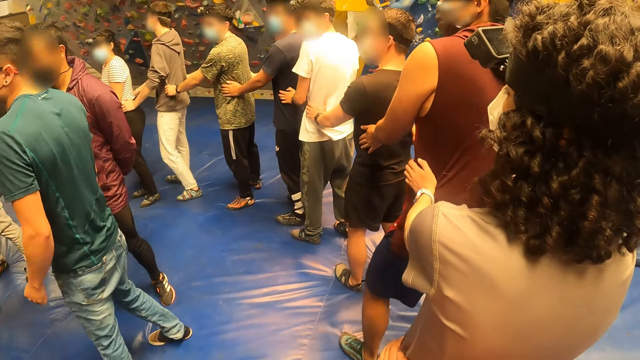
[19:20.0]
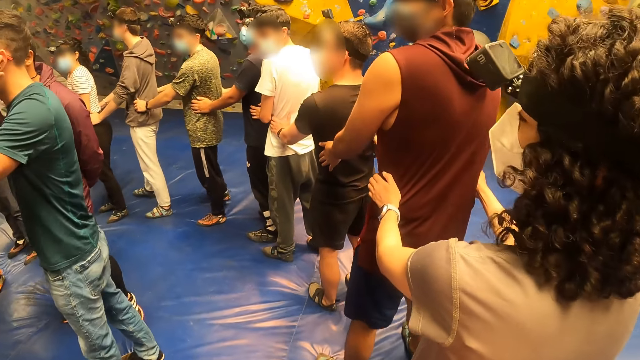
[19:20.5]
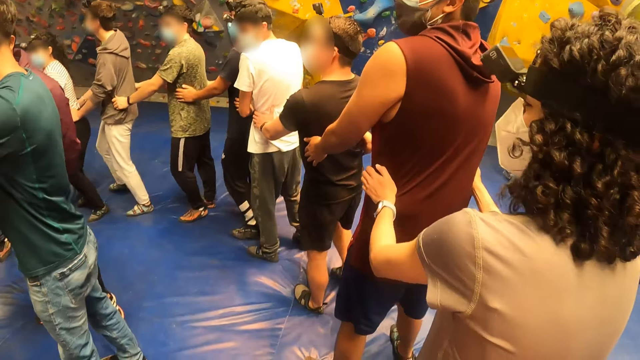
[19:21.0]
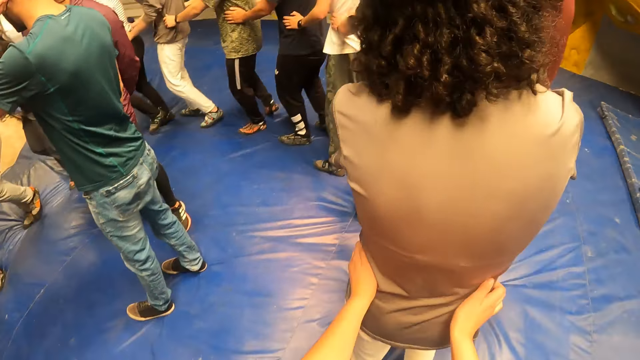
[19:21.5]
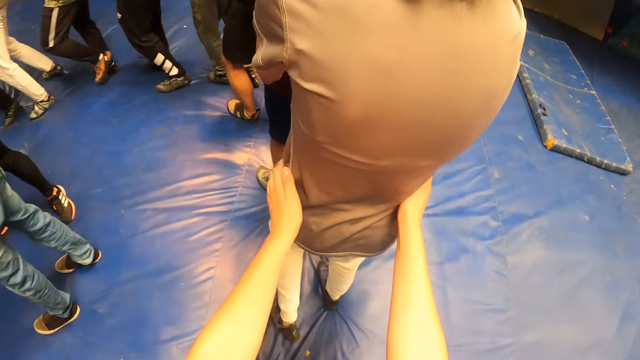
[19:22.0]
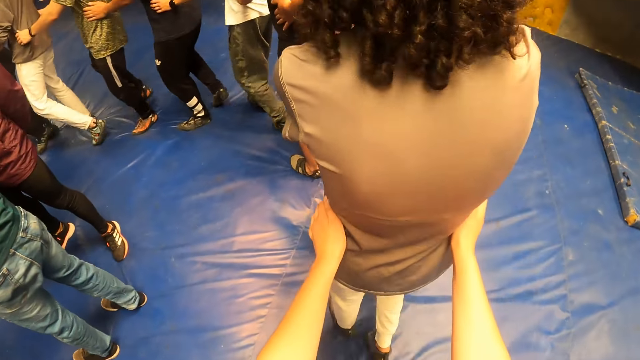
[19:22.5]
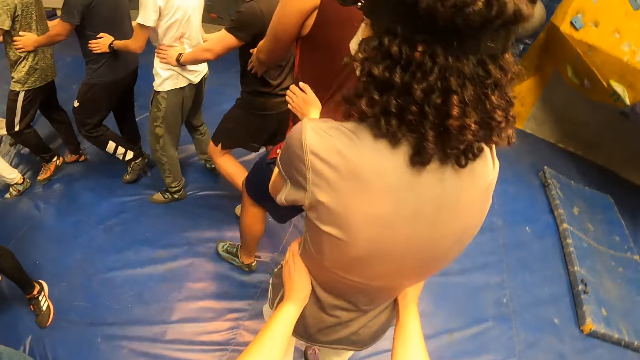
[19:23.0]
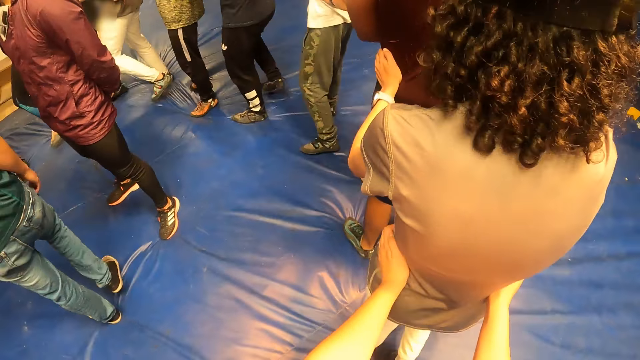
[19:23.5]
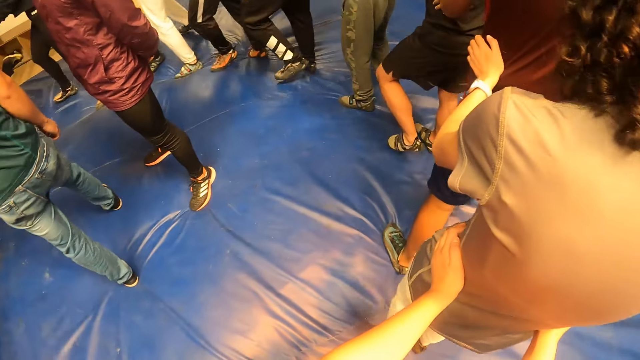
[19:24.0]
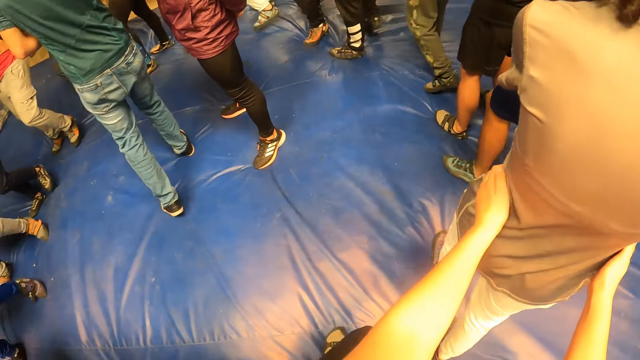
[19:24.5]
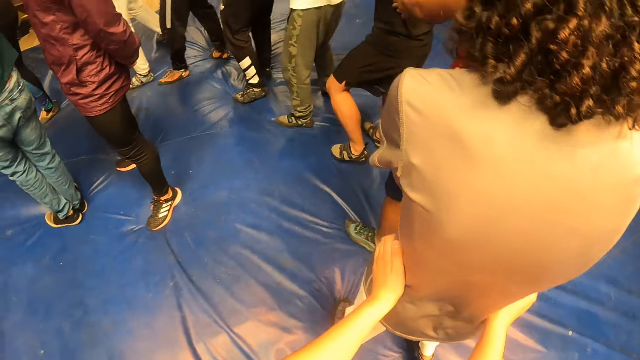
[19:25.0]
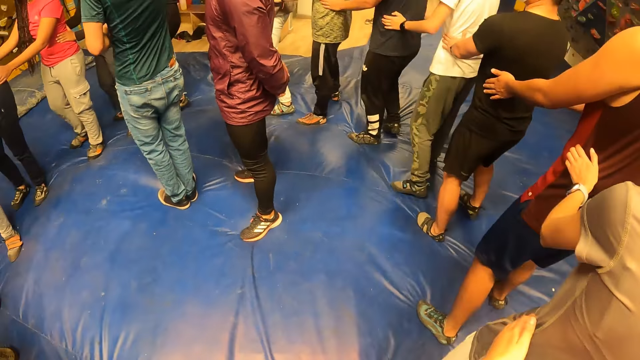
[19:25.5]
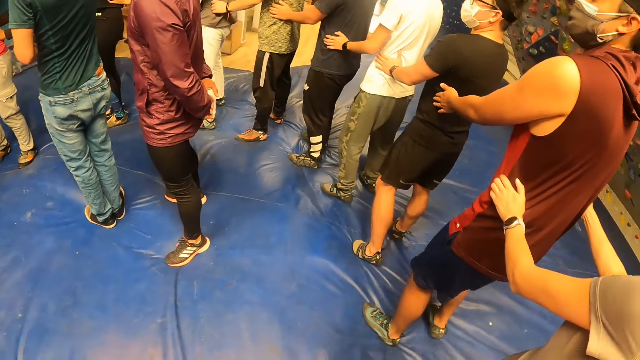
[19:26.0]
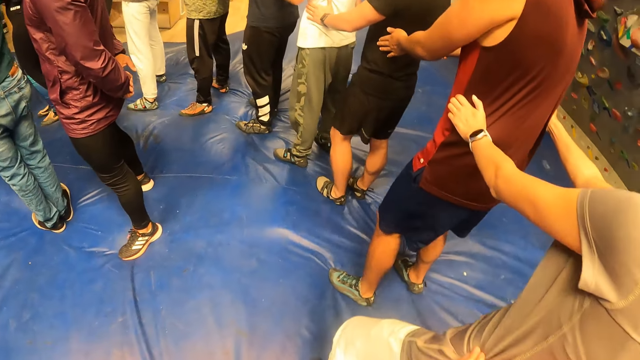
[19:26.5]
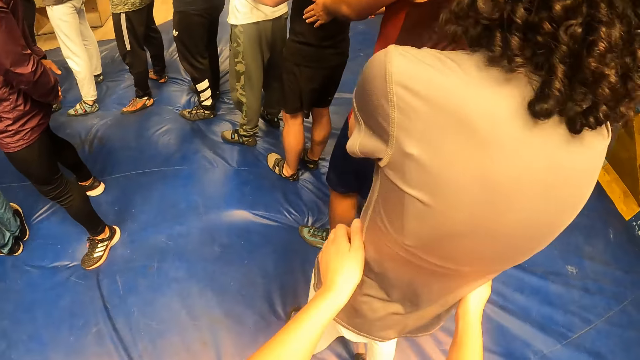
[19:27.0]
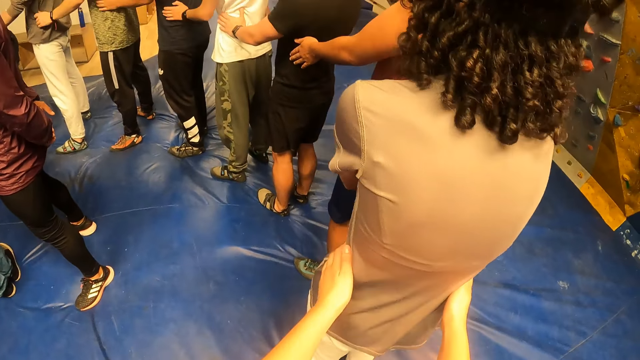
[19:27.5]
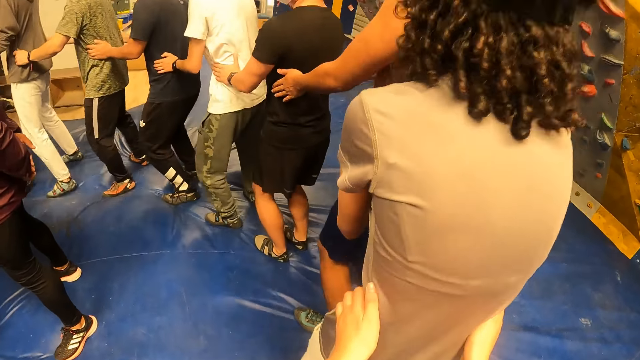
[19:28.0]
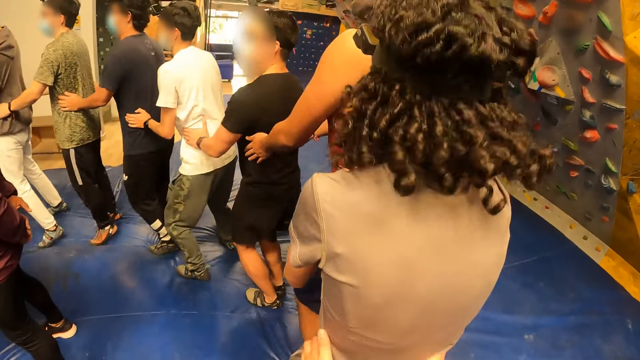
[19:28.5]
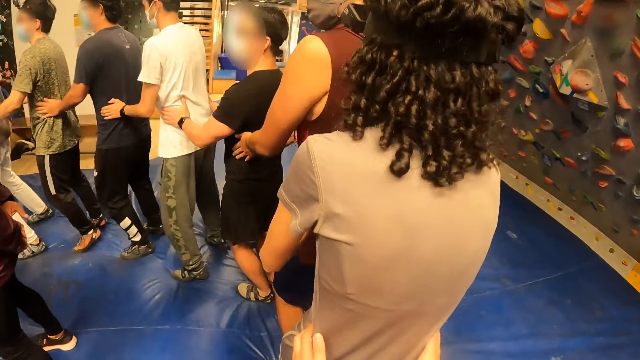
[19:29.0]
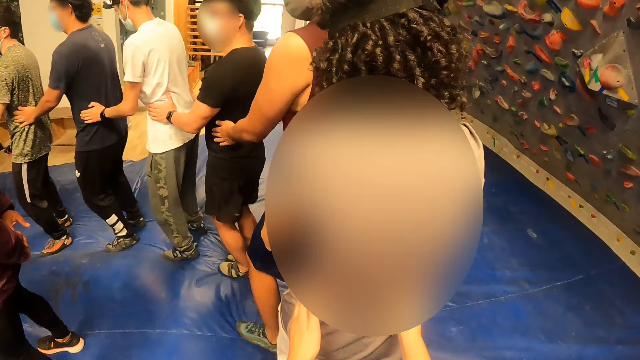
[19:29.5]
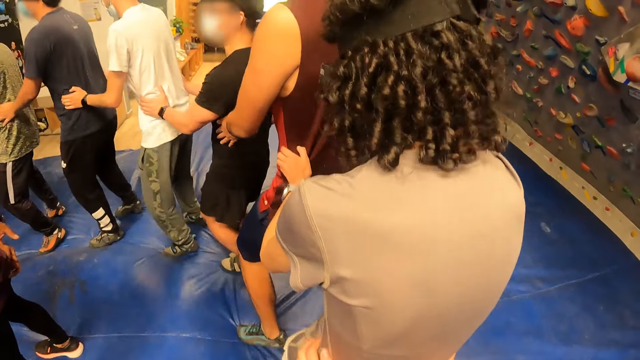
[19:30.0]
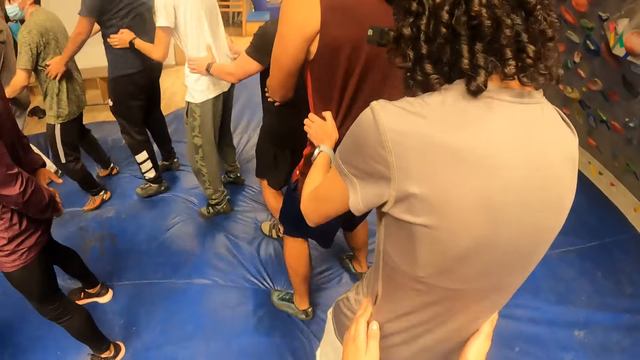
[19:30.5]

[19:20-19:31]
The camera wearer walks around with the team. A man converses with the team. A woman jumps on the bed. The camera wearer jumps with the team.

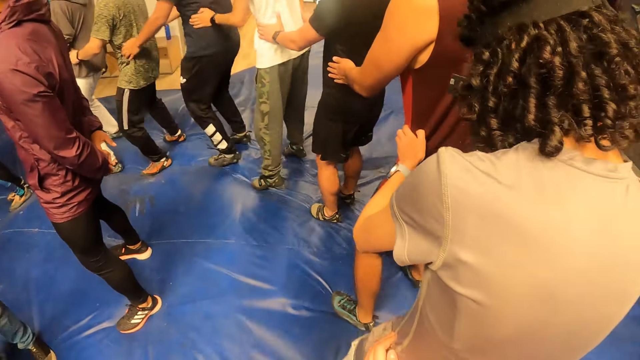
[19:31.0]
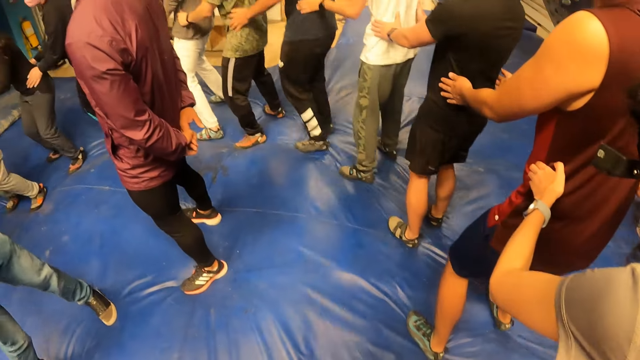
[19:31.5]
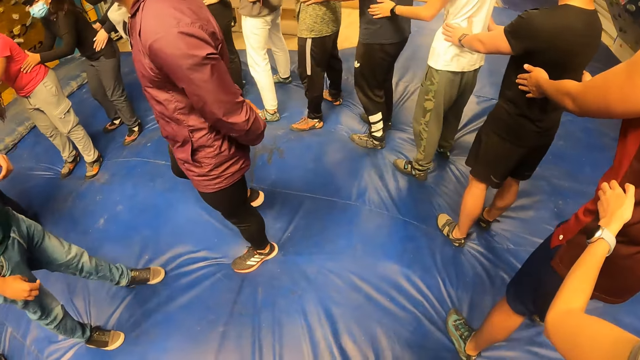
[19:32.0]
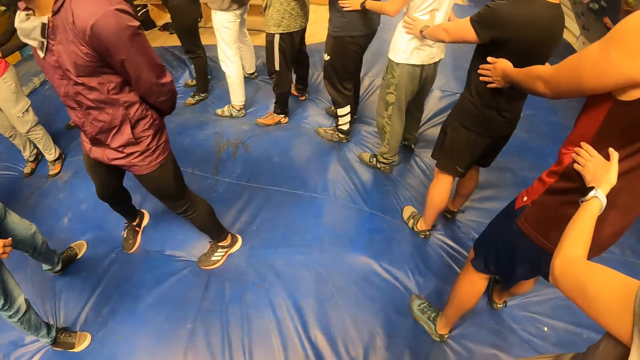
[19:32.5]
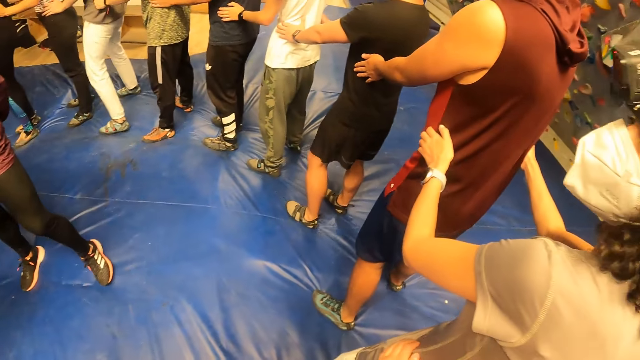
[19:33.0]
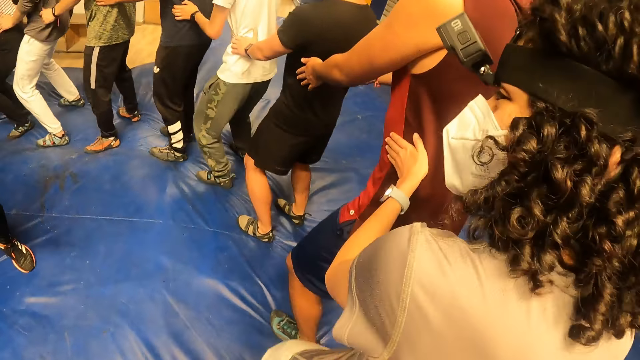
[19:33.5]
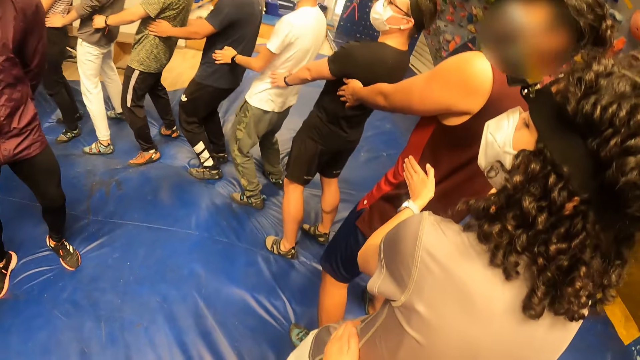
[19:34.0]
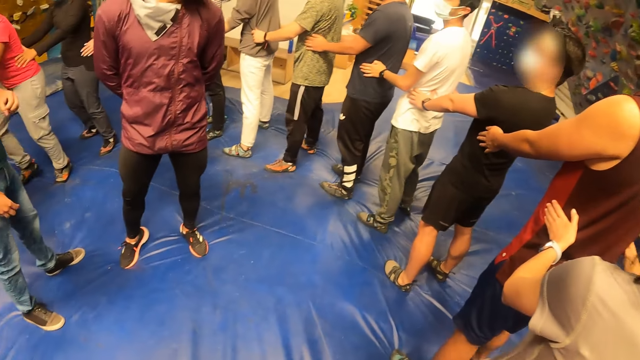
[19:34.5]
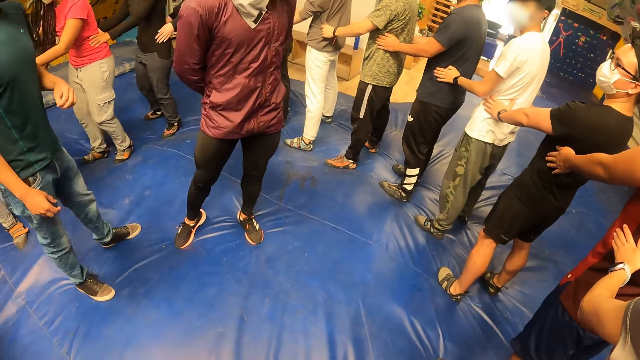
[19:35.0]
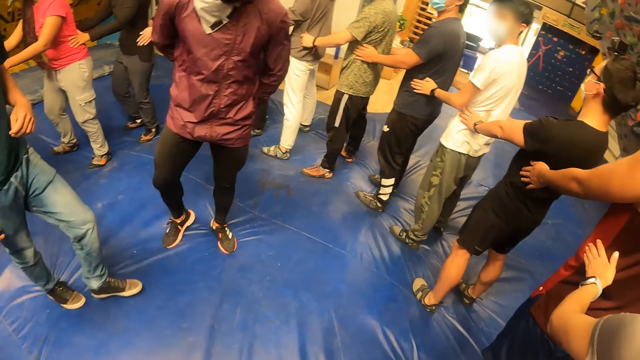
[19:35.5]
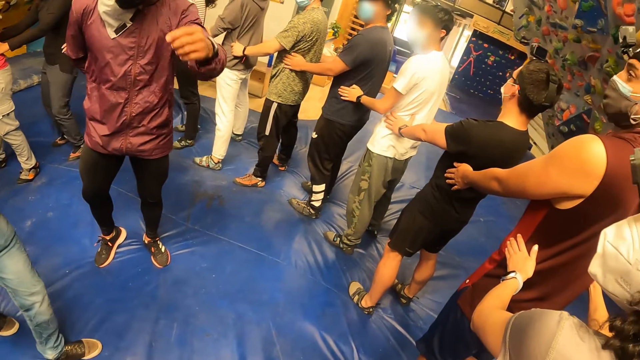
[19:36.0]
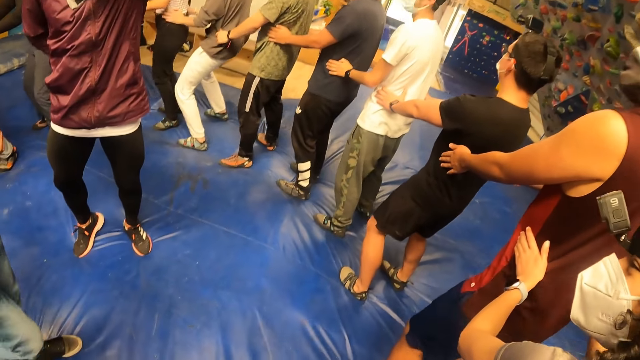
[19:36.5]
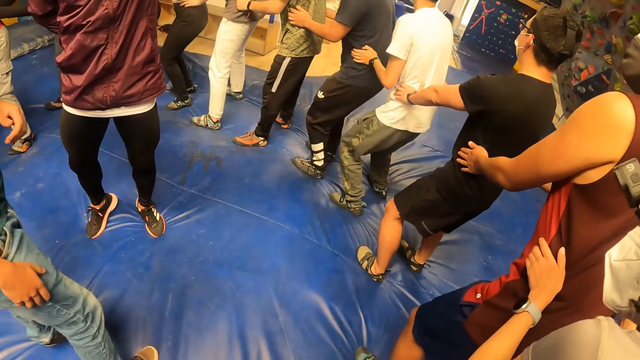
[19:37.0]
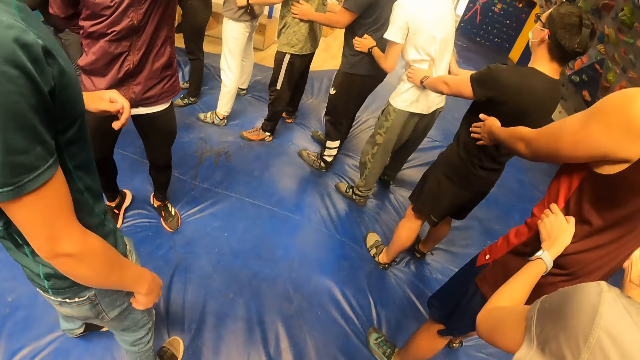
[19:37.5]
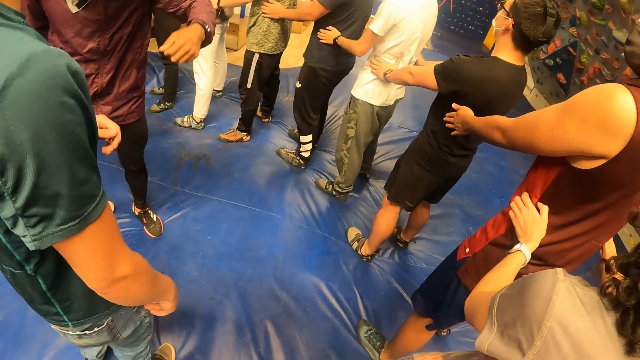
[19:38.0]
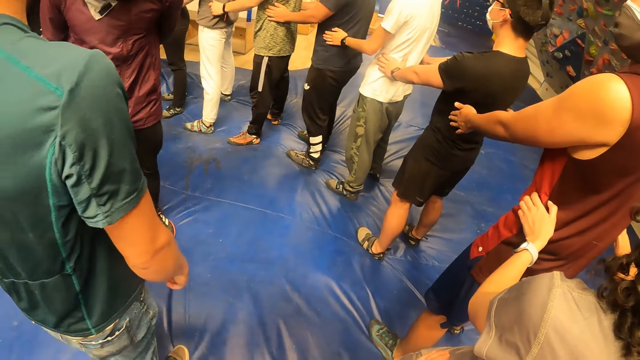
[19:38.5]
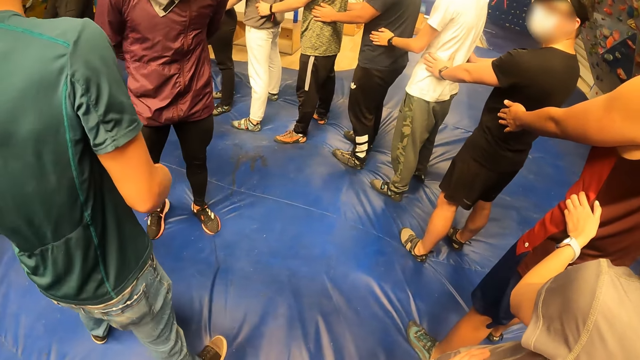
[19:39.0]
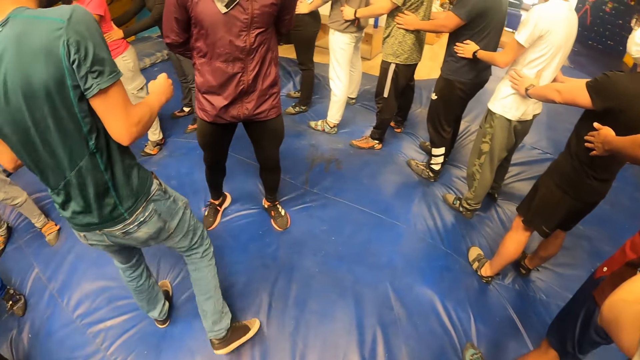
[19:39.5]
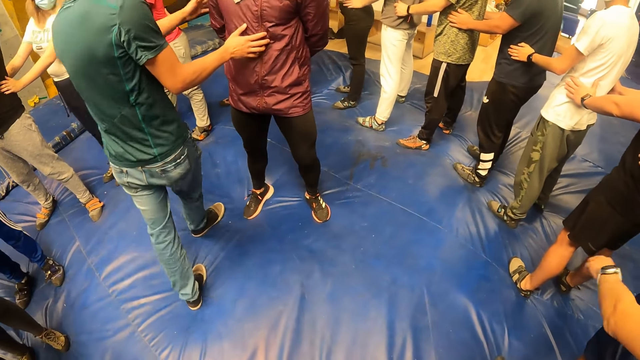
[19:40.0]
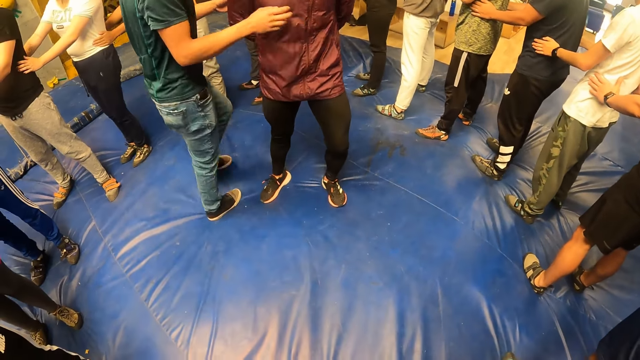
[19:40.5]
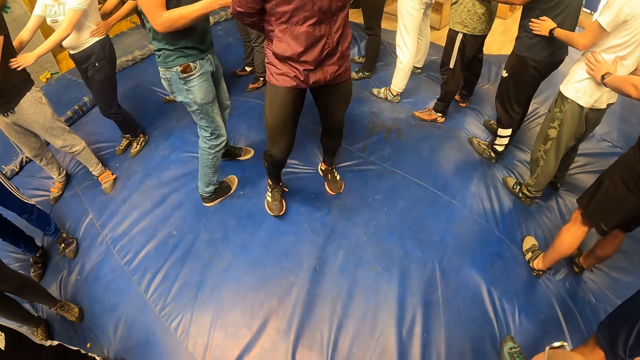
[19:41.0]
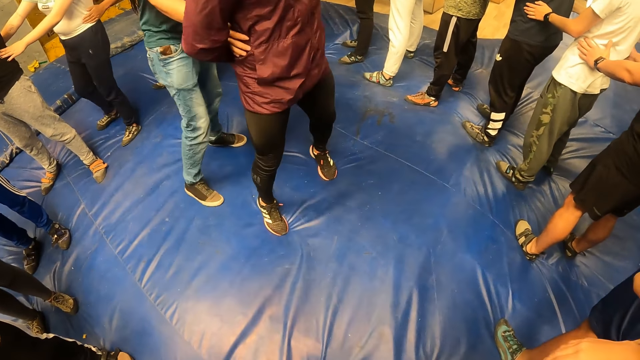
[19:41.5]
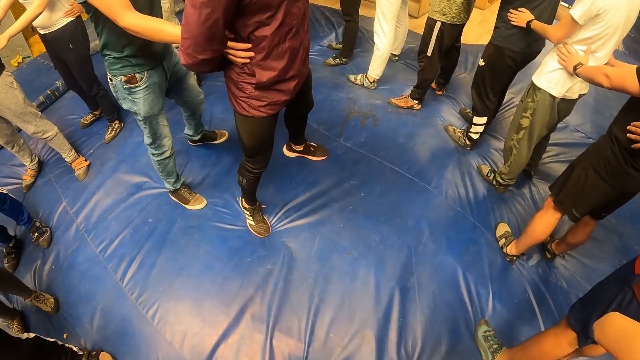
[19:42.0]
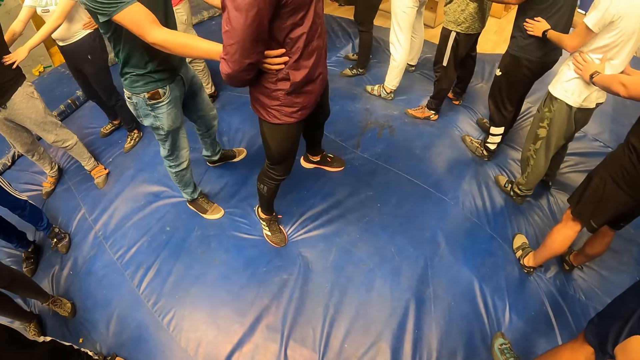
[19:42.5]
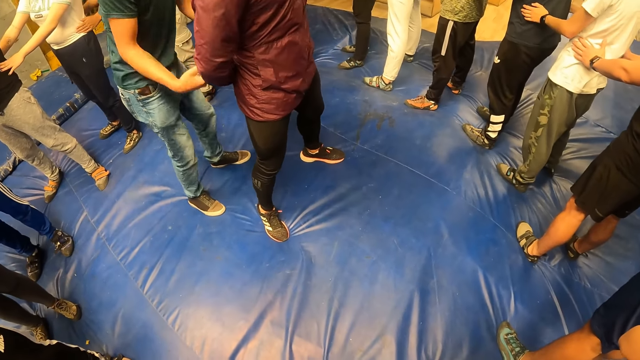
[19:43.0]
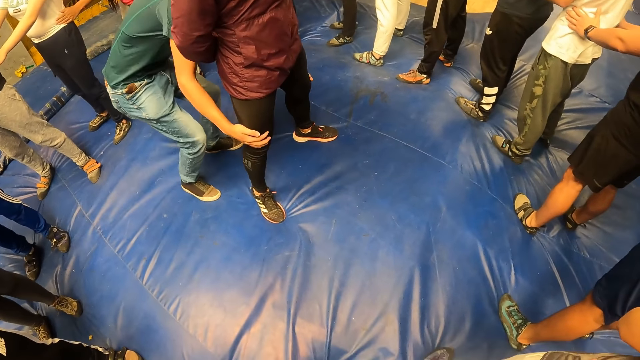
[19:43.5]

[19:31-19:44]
The camera wearer jumps backwards with the team. They look at a man. They hold another man back. They look around. They bend on the ground with the team. The first man converses with the team. The first man converses with the team again. The camera wearer looks at the first man.
